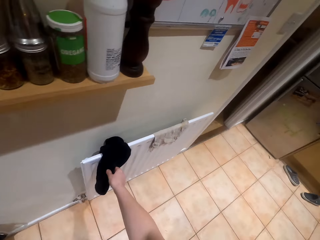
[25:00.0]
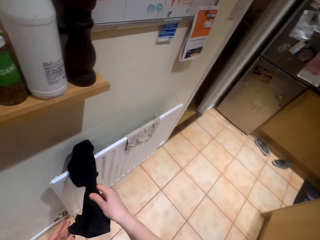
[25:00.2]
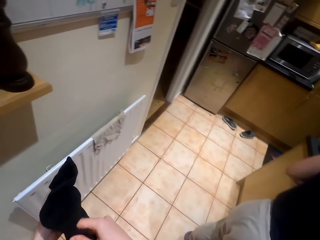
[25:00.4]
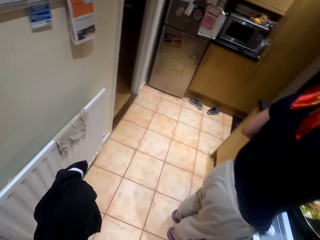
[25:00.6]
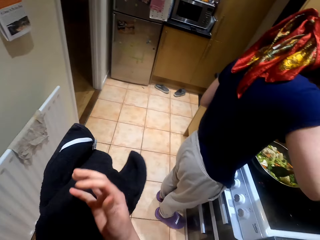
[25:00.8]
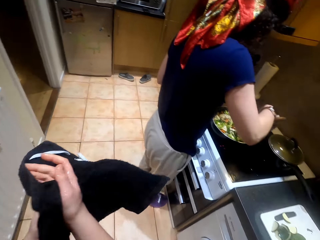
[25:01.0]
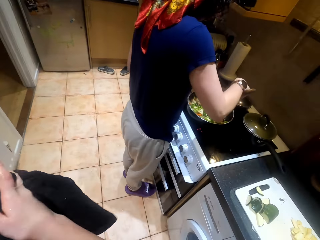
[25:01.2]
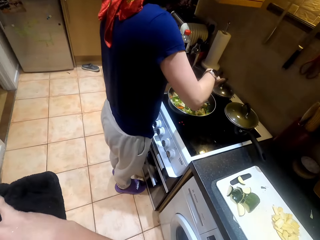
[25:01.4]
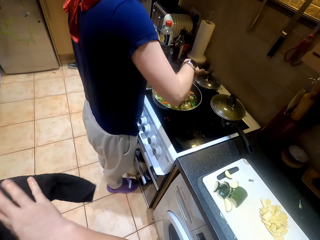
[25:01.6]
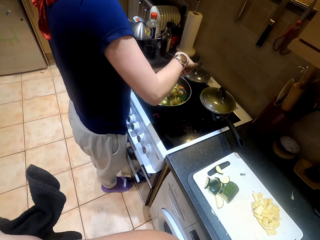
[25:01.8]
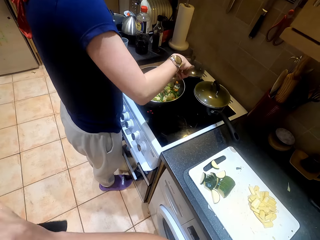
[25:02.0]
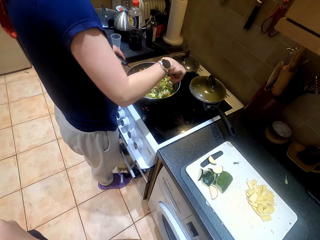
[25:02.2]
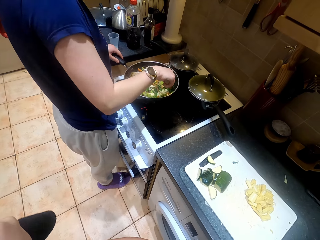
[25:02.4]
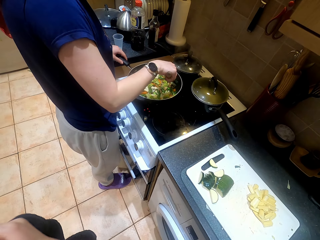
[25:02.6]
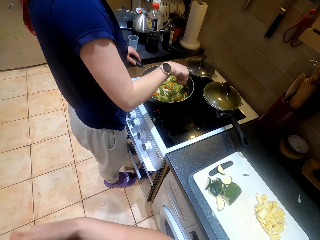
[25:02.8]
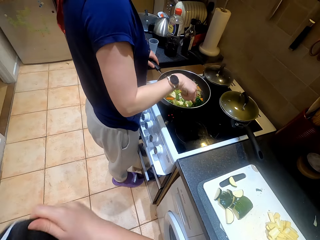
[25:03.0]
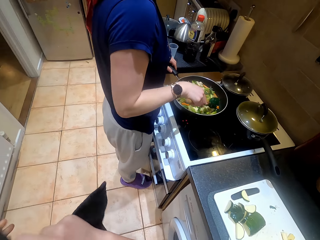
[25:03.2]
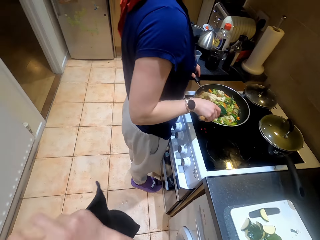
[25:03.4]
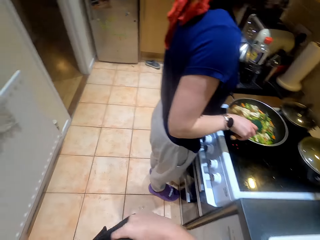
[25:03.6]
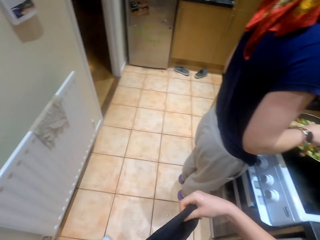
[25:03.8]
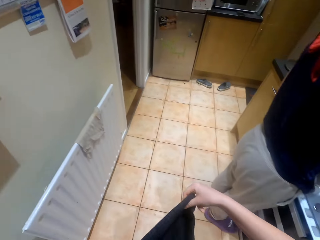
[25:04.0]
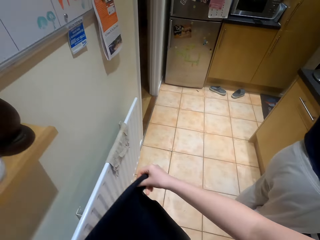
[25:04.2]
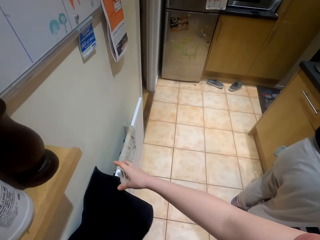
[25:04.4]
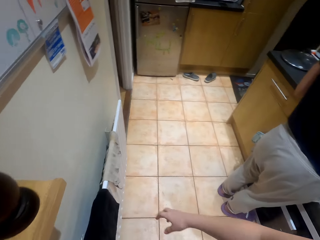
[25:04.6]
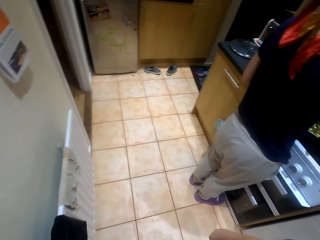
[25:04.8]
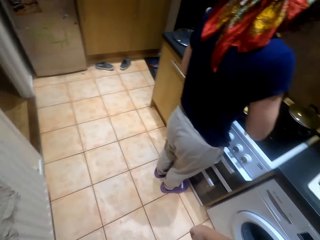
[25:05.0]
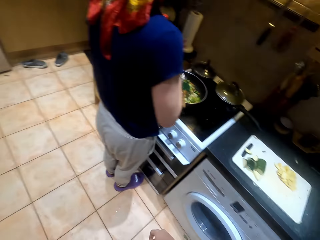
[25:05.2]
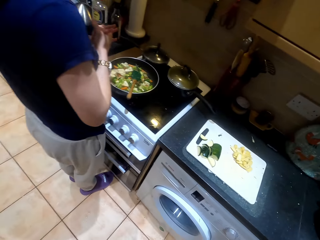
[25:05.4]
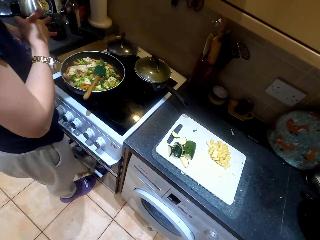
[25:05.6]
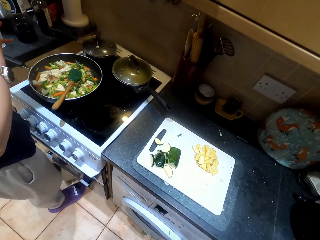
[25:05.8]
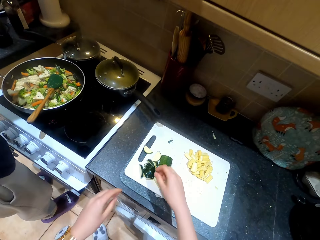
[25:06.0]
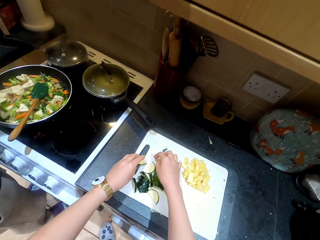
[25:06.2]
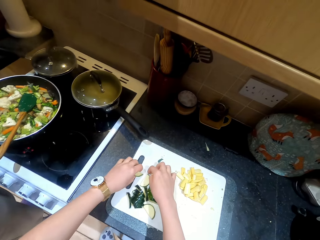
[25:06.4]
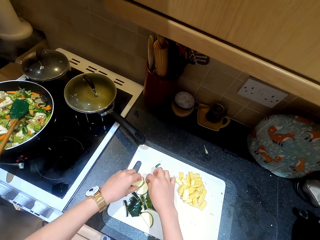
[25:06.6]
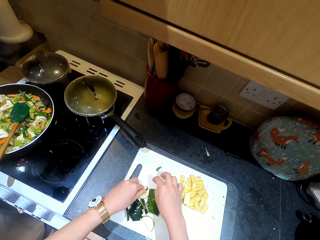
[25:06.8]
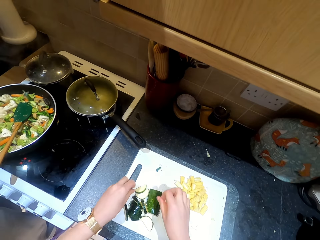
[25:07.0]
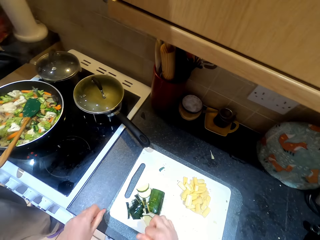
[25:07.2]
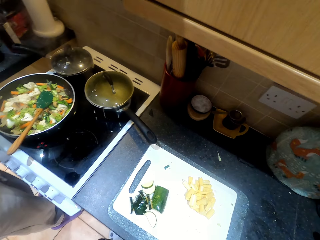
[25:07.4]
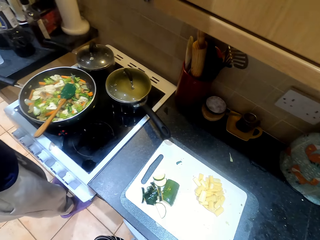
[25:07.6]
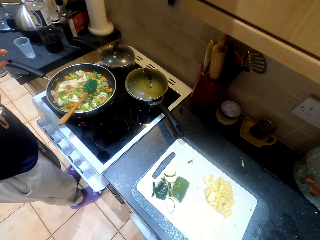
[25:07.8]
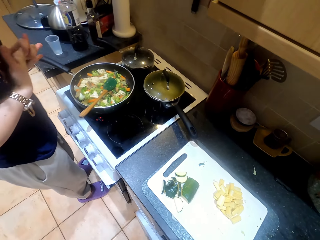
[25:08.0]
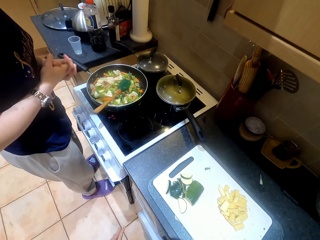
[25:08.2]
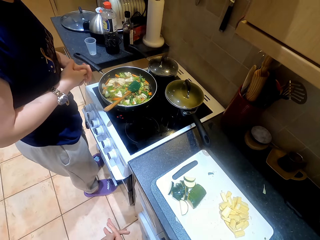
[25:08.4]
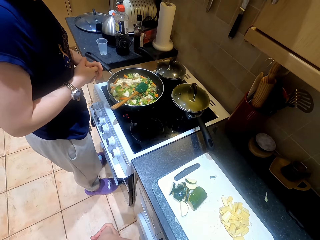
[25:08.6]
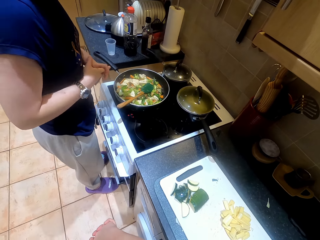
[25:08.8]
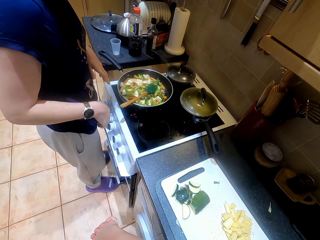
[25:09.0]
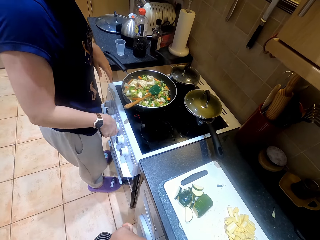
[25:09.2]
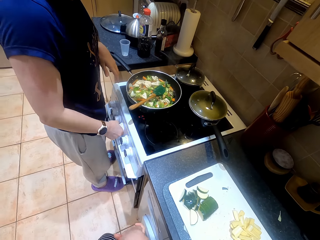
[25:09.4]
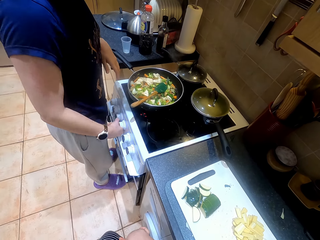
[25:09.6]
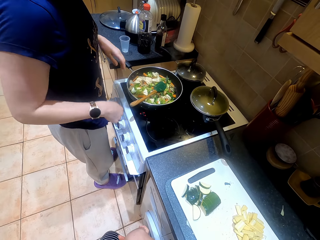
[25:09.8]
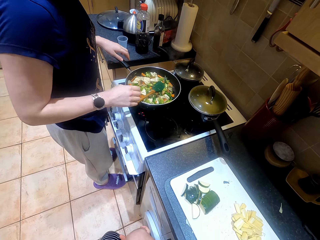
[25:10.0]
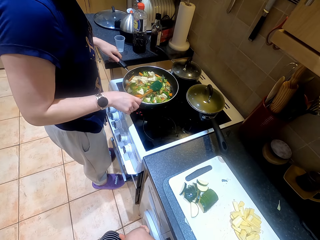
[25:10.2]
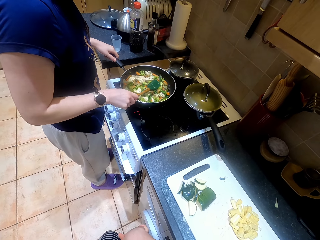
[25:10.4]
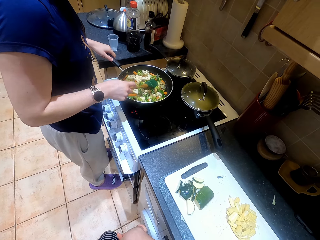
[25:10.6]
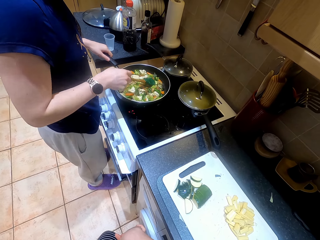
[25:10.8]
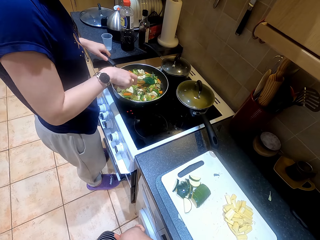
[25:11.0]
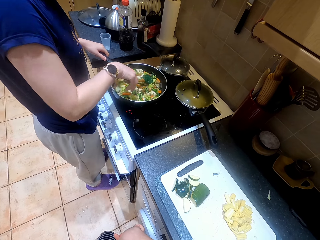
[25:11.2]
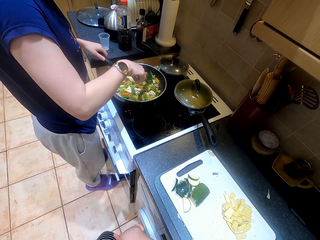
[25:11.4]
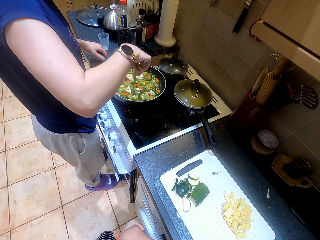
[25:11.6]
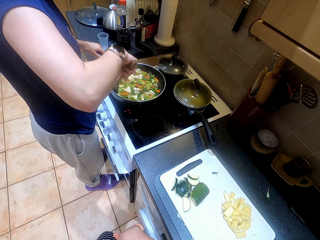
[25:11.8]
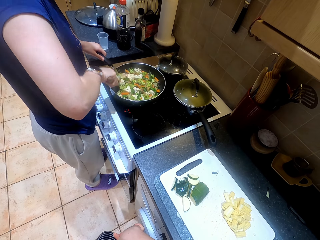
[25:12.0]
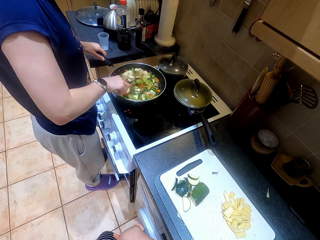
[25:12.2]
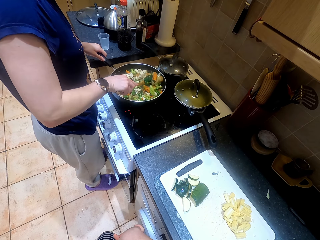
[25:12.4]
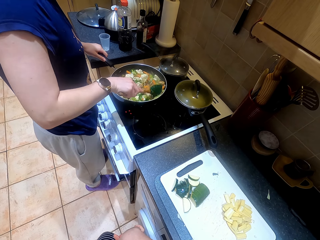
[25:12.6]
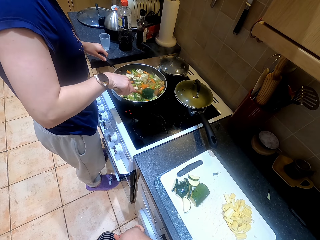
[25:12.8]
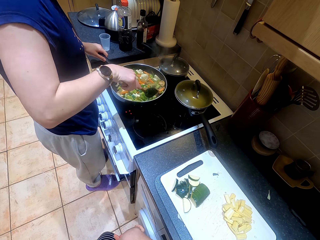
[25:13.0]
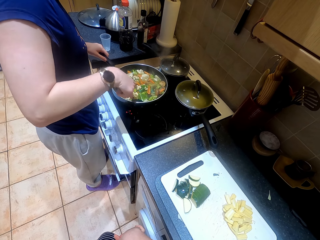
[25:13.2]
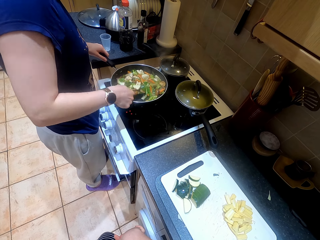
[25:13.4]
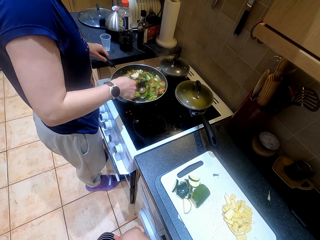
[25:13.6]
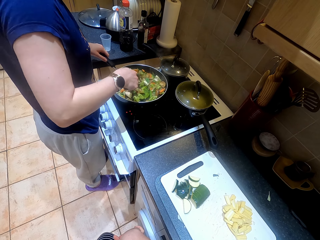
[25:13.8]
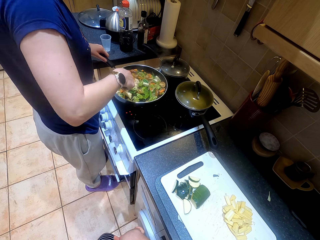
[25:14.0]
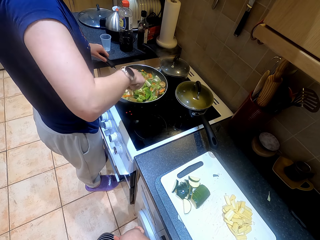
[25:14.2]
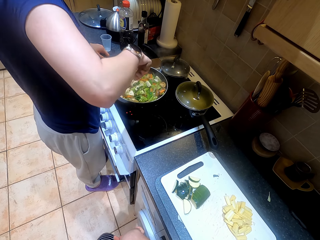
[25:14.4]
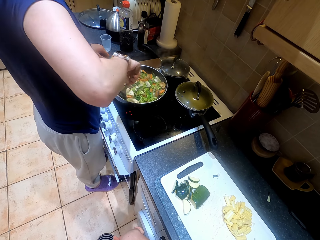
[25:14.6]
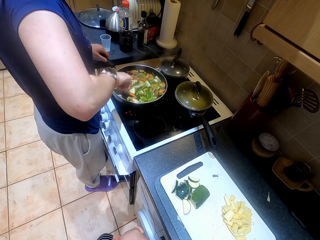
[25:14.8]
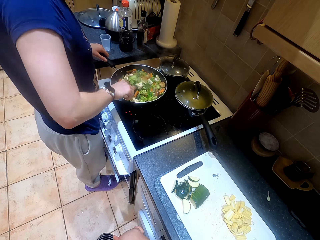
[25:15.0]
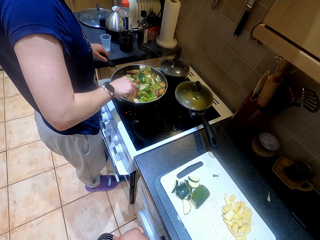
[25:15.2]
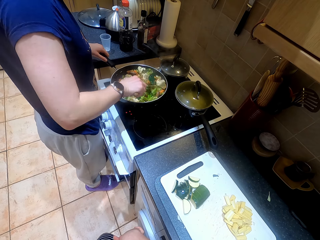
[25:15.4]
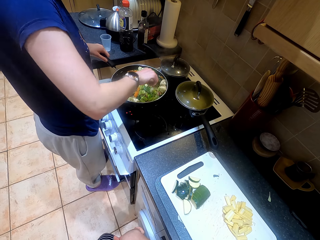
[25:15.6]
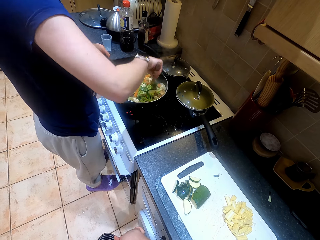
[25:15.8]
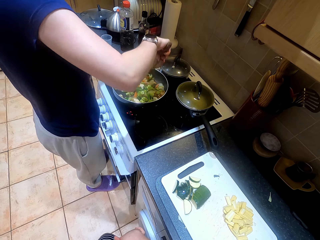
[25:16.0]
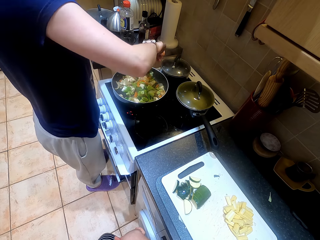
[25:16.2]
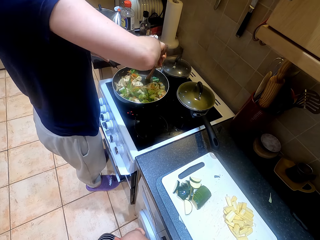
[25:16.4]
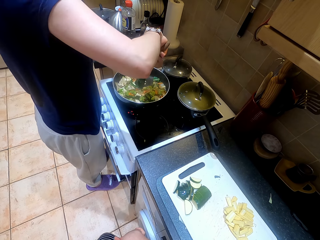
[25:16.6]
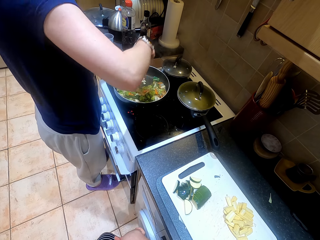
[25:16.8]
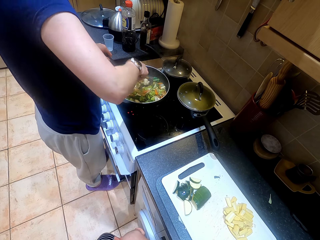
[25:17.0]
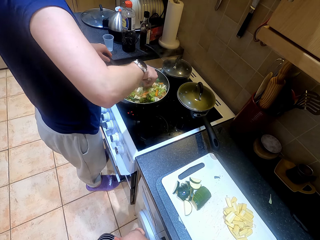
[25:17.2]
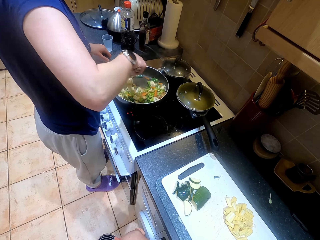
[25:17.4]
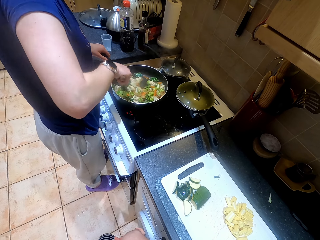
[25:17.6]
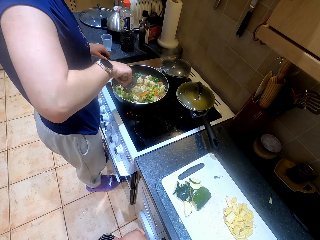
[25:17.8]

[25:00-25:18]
The camera wearer walks around the kitchen. She picks up a hand towel or cloth. She walks around the kitchen. She dries the hands with the hand towel. A person stirs the cooking pot with the cooking spoon. The camera wearer wipes the hands with the cloth. She hangs the towel. She walks around the kitchen. She adjusts the vegetables with her hands. She gathers courgettes. She walks in the kitchen. The person adjusts the knob, switches off the cooker, stirs the cooking pot with the cooking spoon. The person cooks vegetables in the cooking pan.

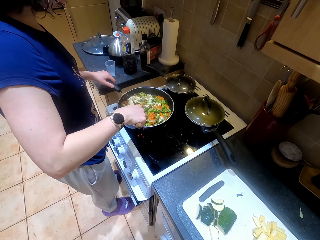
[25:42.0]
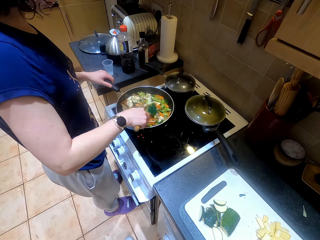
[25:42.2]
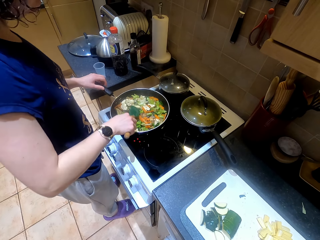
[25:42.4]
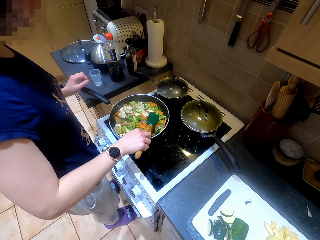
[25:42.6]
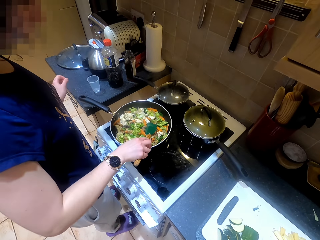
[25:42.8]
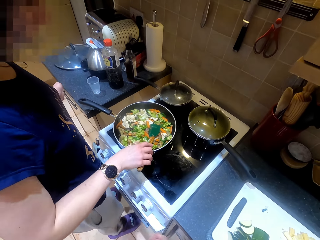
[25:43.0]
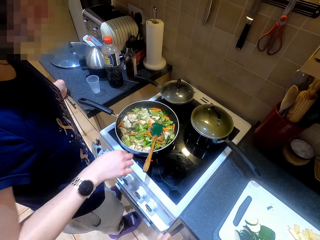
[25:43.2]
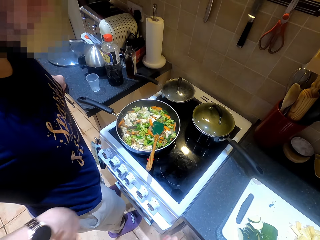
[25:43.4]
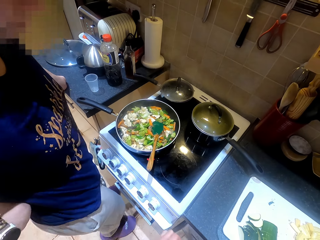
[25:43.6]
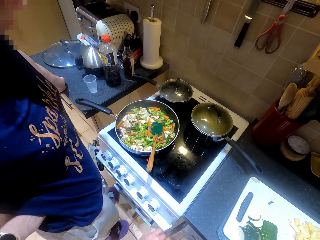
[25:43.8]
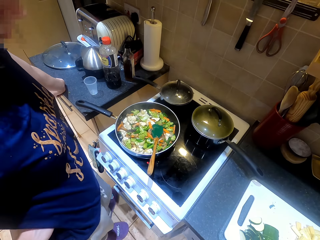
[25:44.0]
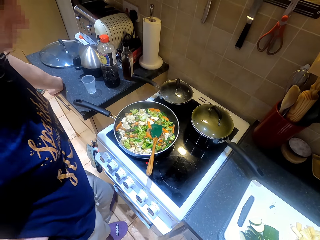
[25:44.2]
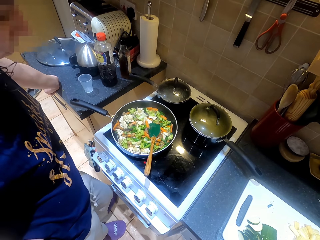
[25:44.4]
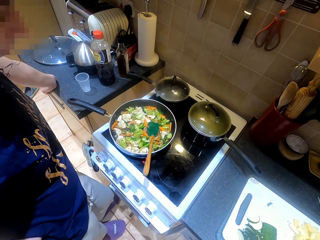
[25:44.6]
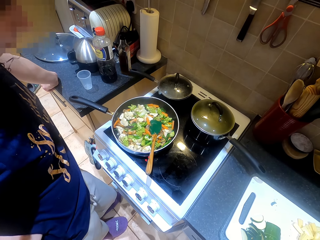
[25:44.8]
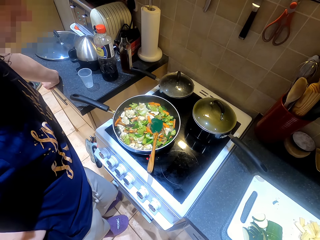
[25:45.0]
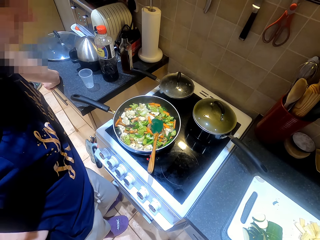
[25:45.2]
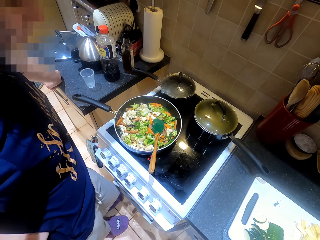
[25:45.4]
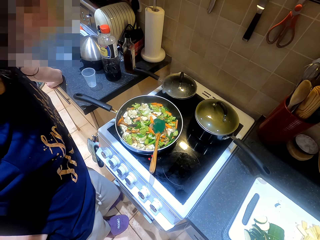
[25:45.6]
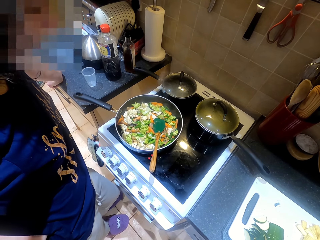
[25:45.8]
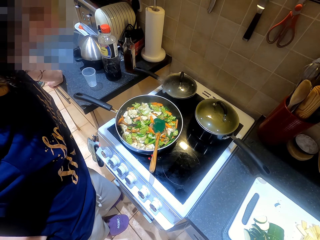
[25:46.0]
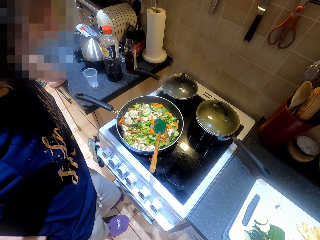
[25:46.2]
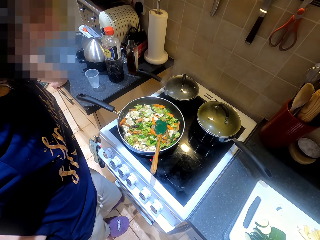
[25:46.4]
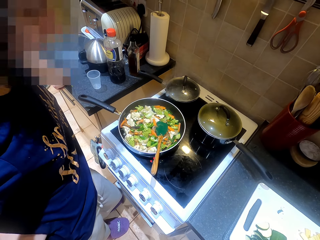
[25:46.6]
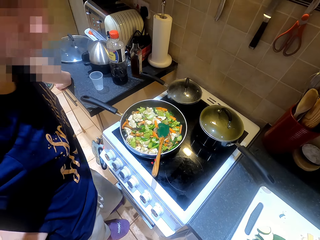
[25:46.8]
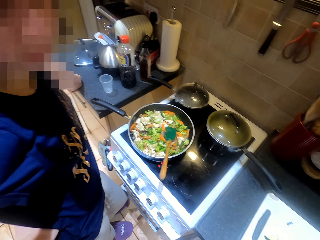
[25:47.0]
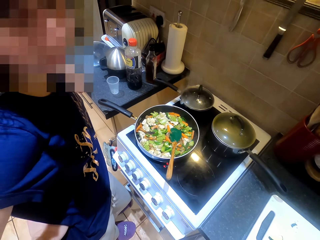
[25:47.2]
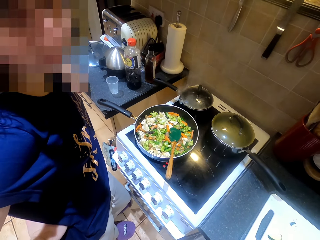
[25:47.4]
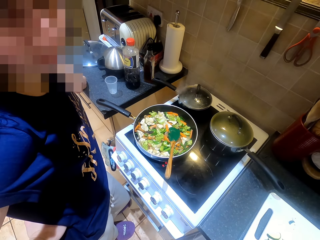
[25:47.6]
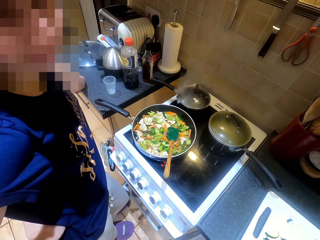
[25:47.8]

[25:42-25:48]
A person drops a cooking spoon. The person places her hands on the waist. The camera wearer looks around.
